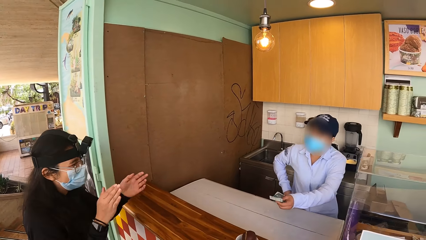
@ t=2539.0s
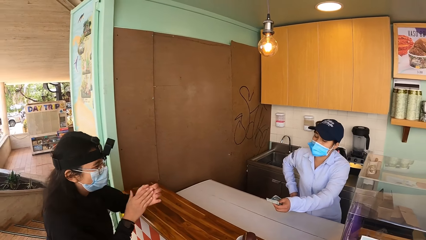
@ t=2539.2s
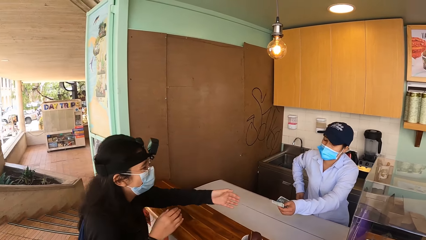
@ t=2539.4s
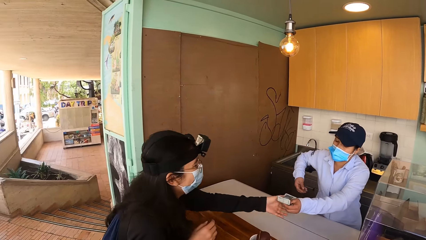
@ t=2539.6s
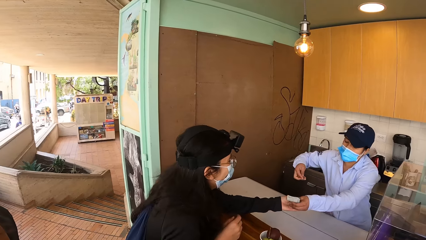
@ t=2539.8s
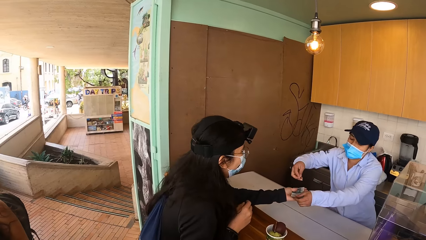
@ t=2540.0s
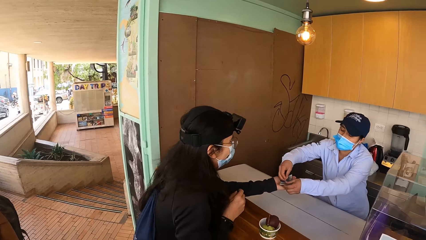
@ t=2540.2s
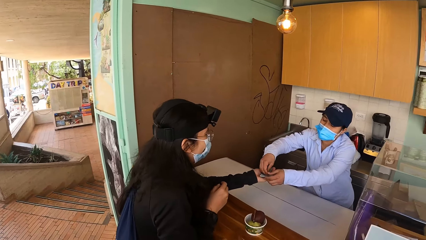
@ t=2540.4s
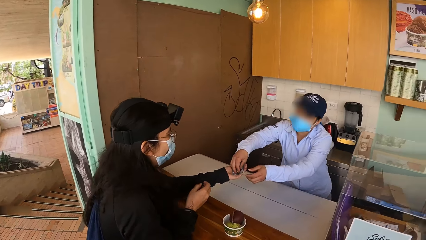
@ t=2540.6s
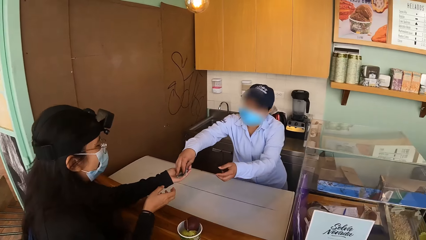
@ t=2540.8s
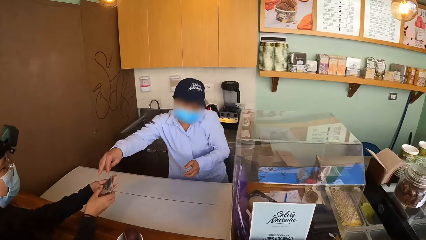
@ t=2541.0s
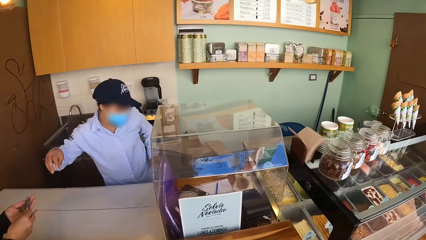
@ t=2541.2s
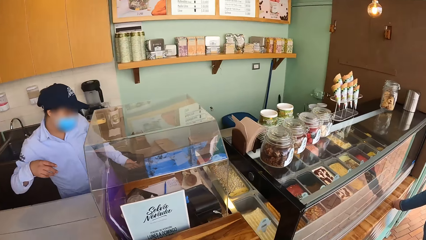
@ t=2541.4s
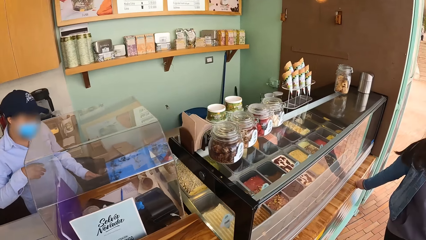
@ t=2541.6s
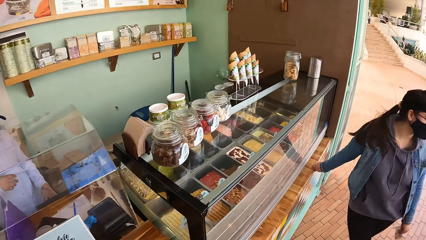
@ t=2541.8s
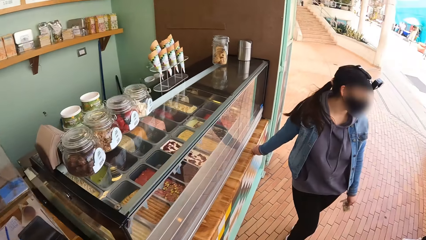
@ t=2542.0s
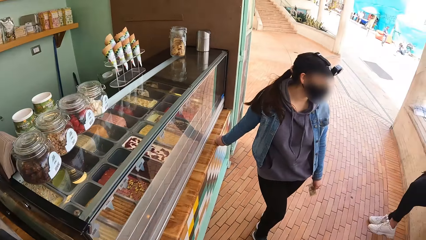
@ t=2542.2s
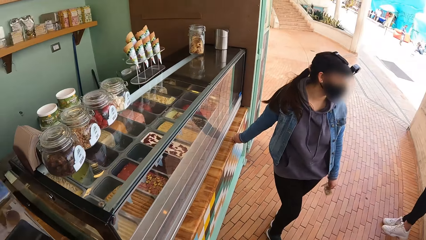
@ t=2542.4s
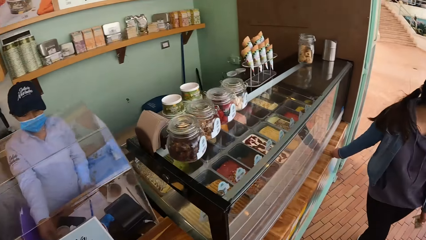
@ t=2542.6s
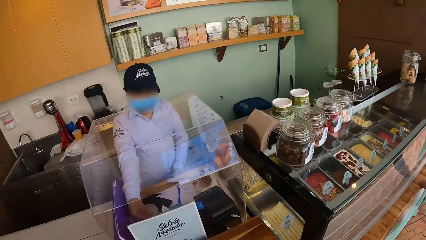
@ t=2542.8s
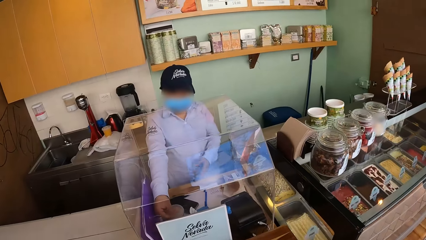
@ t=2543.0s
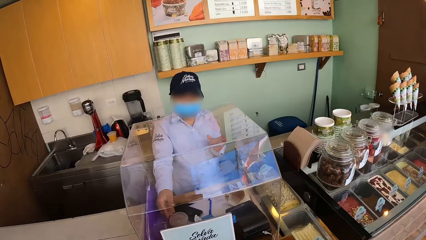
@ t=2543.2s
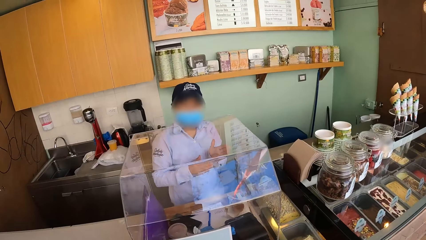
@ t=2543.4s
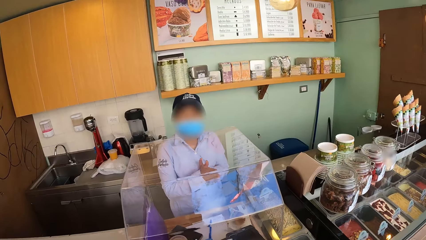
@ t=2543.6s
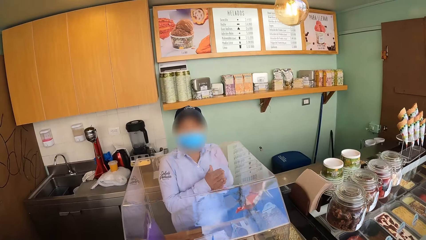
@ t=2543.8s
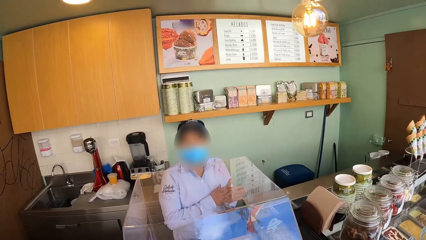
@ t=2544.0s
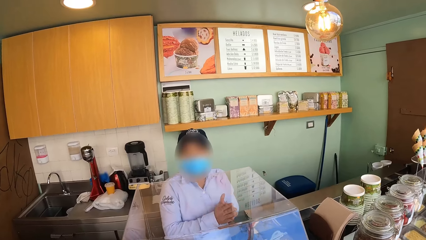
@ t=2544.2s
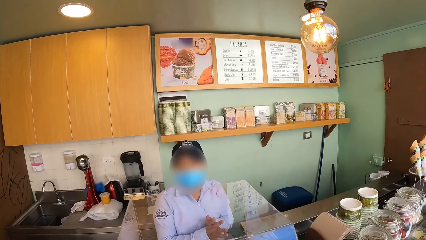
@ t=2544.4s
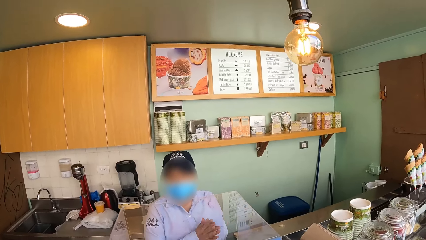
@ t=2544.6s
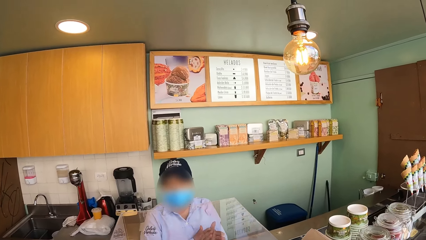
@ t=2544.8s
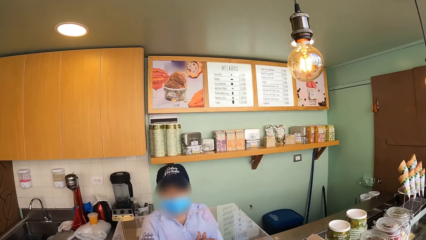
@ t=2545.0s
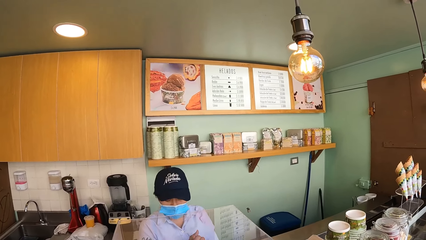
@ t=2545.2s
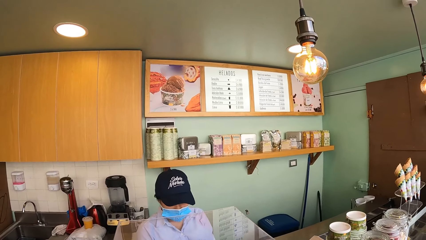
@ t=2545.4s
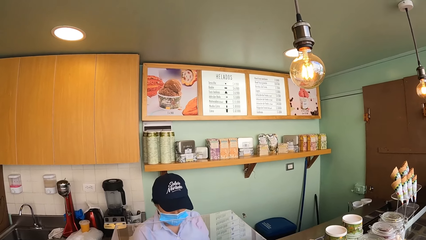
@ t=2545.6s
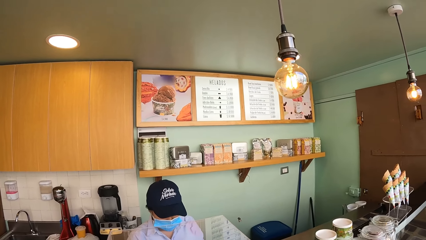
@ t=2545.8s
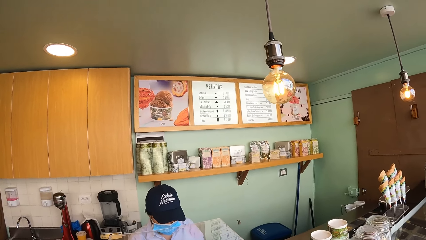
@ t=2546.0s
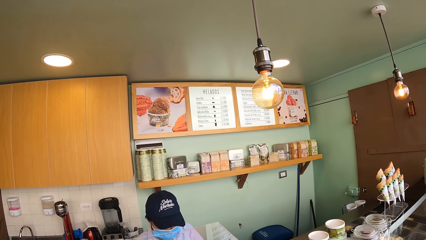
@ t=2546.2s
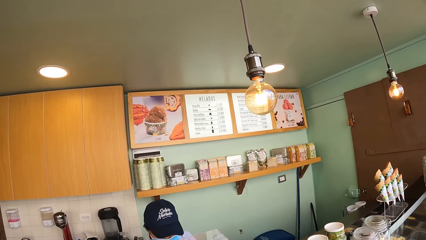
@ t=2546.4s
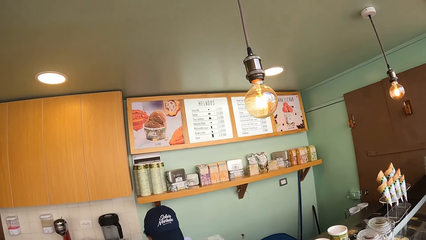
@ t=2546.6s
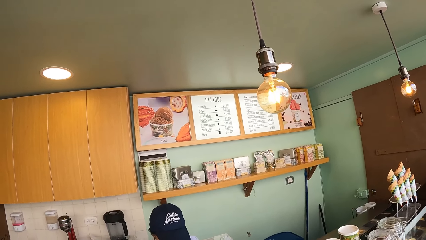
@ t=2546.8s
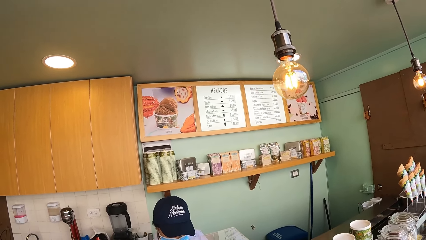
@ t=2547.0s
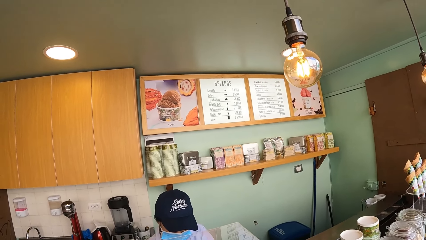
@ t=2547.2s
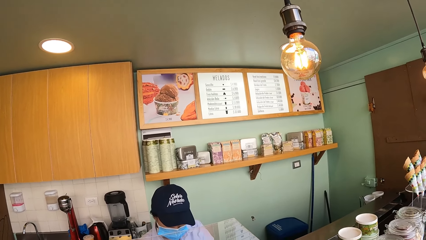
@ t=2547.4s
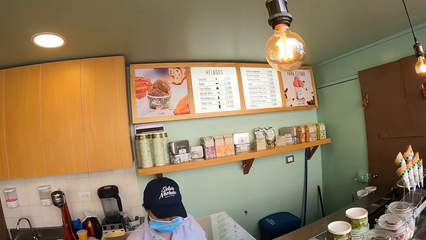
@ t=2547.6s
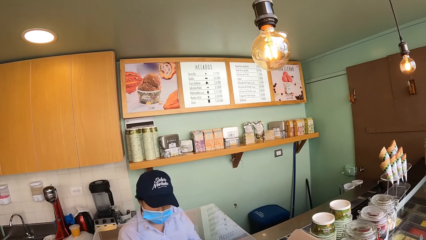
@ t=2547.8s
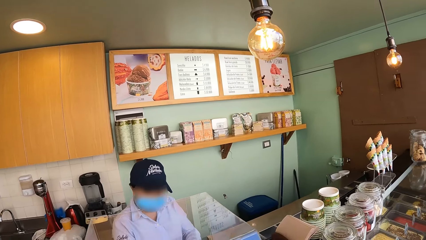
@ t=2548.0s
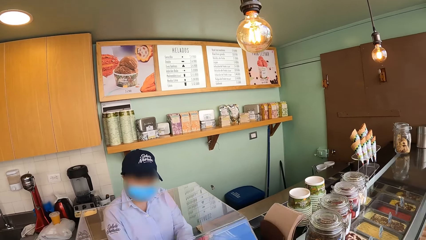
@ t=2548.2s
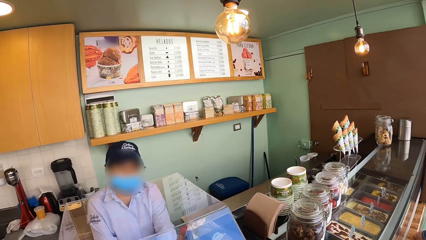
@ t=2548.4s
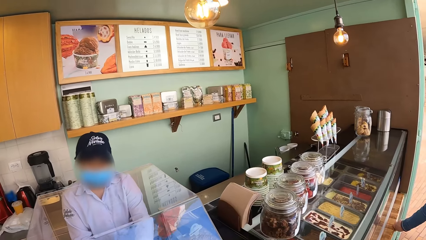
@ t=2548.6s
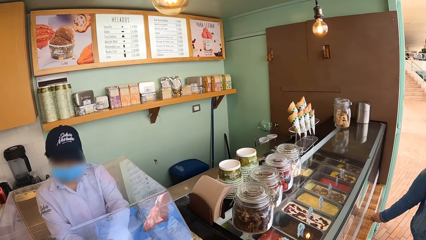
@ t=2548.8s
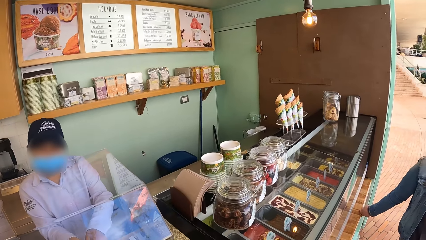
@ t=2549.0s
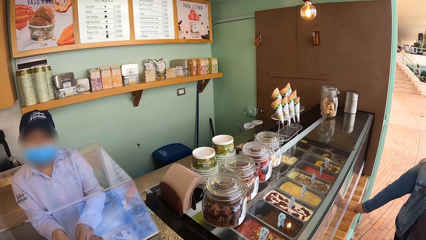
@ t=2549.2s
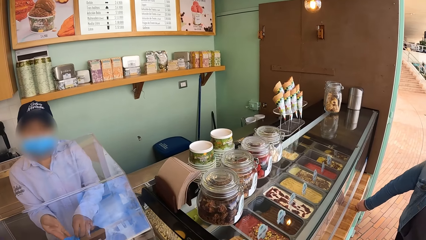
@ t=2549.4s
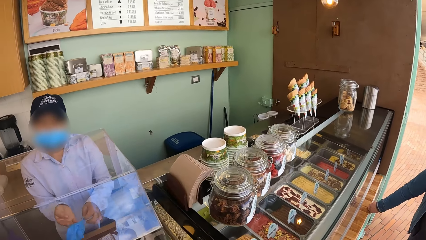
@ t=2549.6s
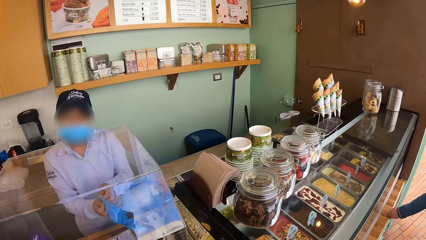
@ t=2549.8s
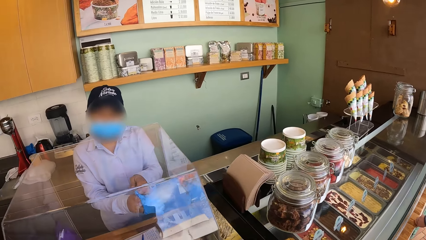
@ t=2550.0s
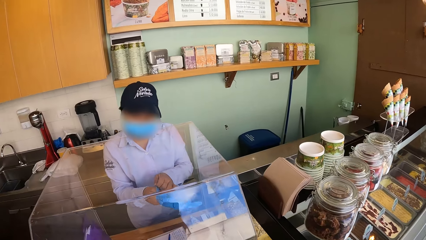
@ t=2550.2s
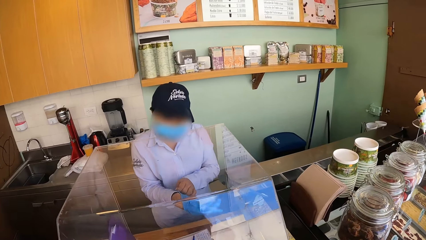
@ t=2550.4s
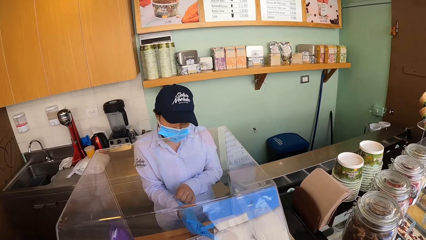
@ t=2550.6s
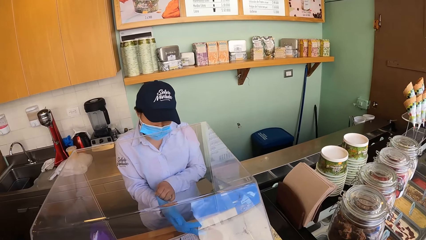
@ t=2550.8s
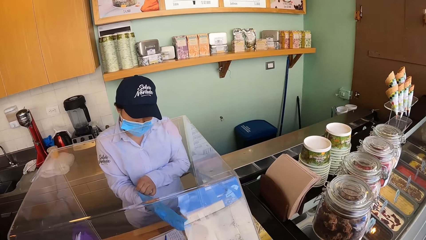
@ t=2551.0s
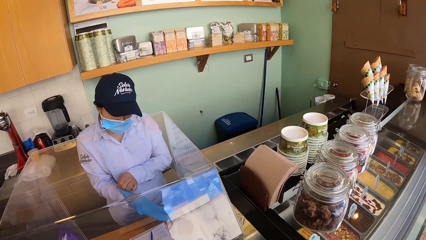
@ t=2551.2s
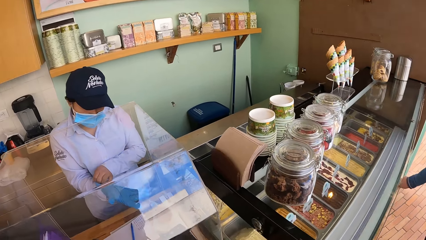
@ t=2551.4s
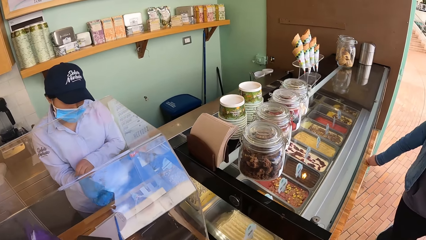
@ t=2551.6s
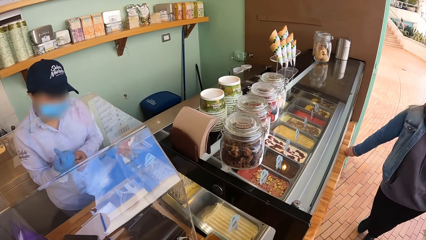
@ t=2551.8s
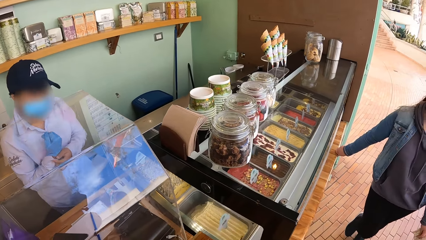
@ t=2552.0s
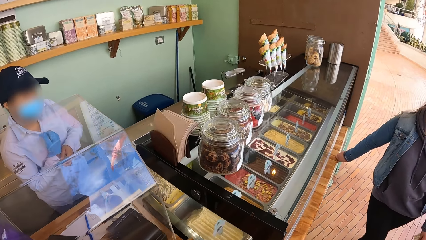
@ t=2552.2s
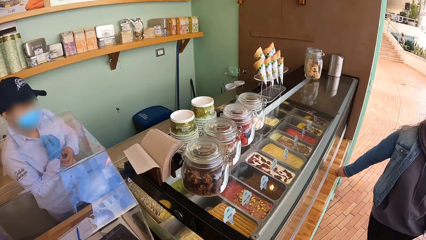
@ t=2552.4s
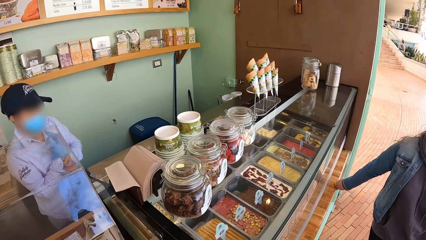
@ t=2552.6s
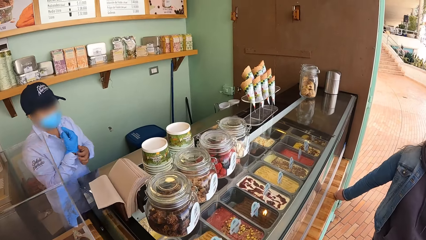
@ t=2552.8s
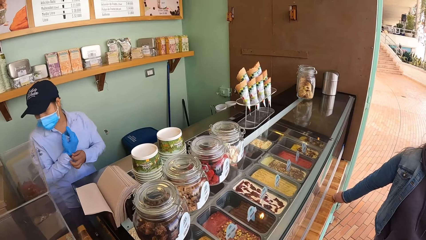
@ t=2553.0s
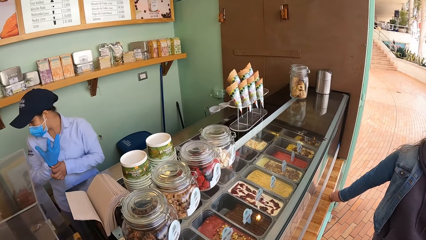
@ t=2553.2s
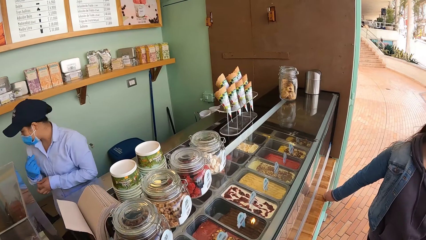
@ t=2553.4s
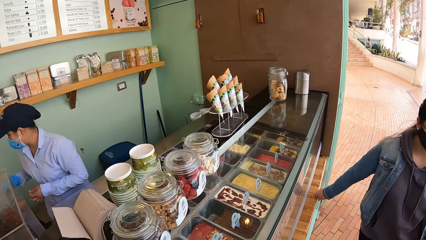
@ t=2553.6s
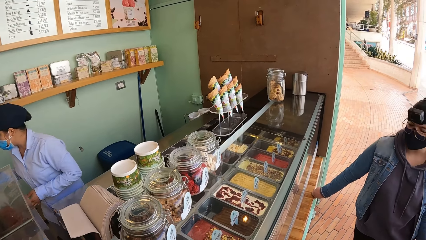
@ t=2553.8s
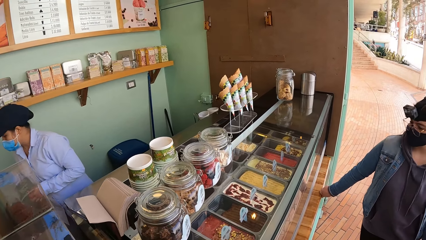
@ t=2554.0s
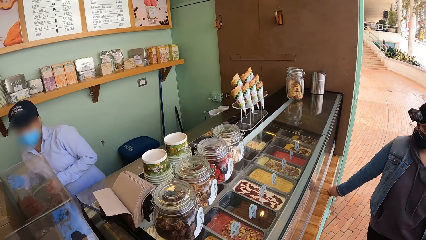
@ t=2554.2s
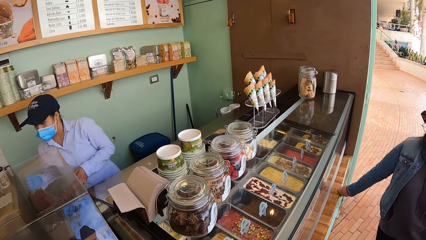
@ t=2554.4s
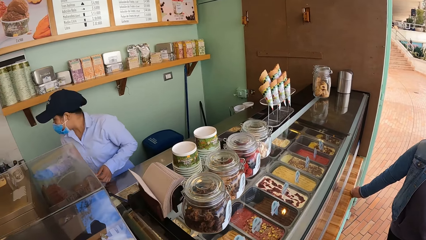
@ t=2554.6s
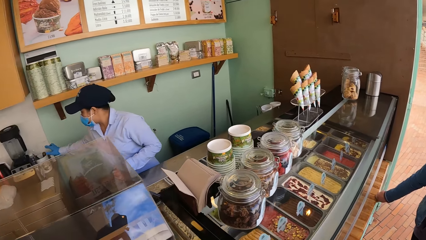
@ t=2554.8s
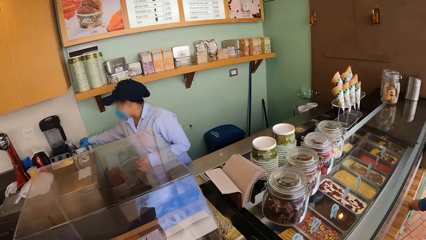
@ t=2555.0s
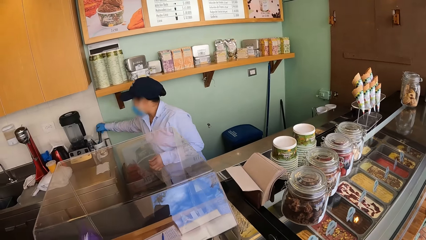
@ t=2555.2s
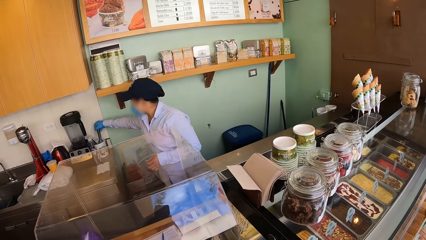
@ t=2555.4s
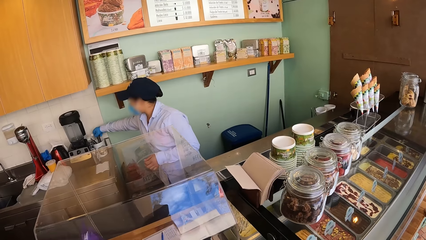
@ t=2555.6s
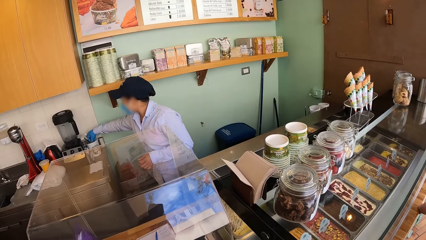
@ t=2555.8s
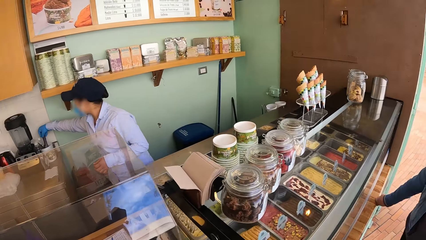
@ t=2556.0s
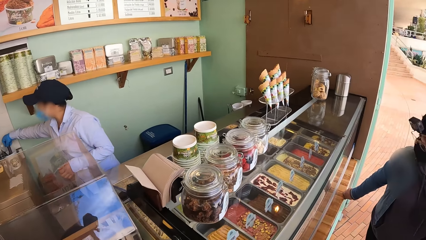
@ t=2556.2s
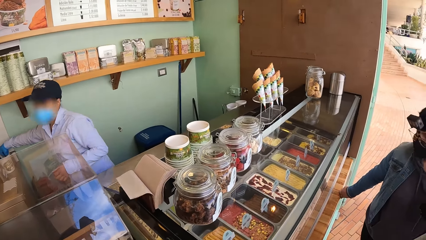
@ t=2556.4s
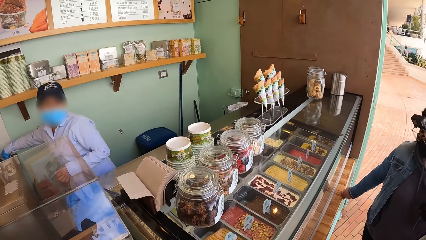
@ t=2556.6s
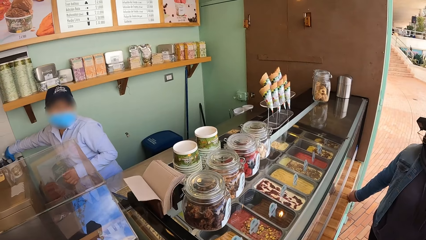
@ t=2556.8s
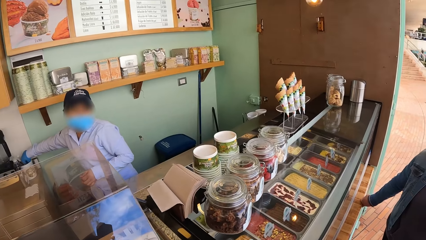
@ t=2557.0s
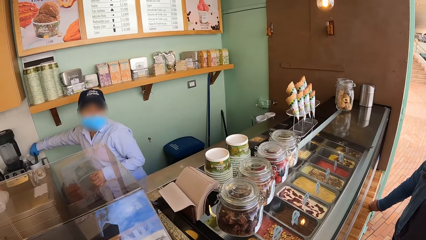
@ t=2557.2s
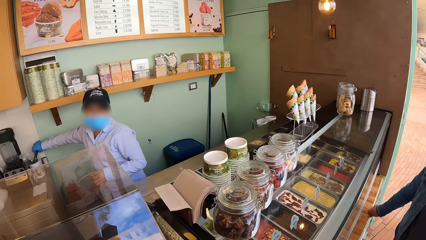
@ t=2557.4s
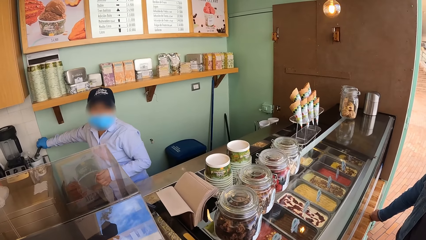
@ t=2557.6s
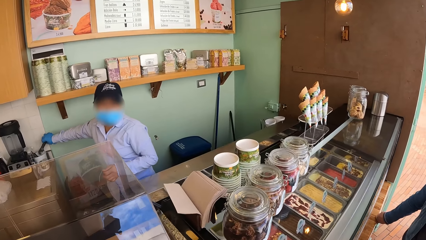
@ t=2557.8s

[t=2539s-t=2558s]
The camera wearer stares at the counter. They look around. They take the video. They look at the menu. They look at a person over the counter.
